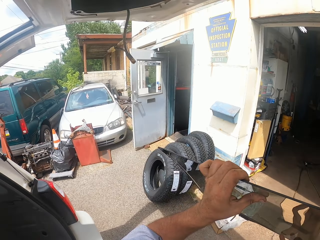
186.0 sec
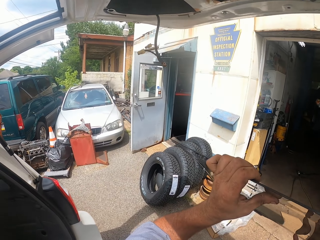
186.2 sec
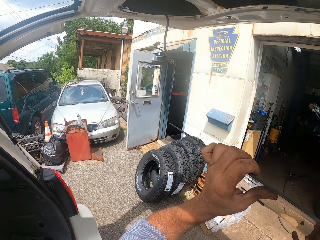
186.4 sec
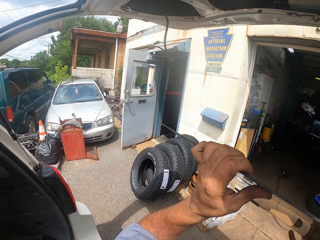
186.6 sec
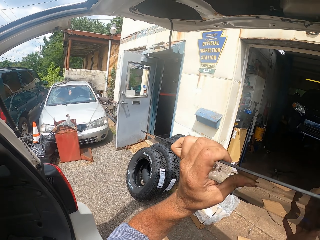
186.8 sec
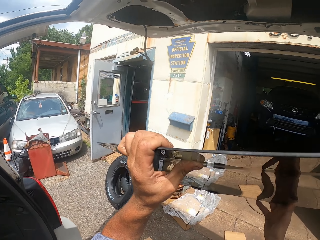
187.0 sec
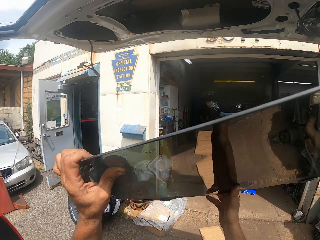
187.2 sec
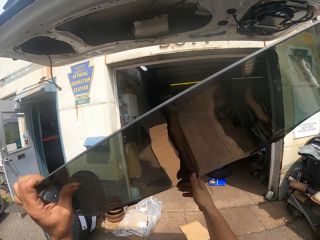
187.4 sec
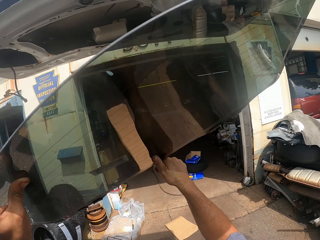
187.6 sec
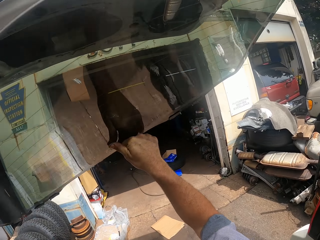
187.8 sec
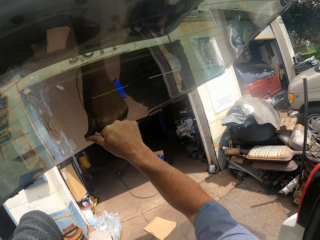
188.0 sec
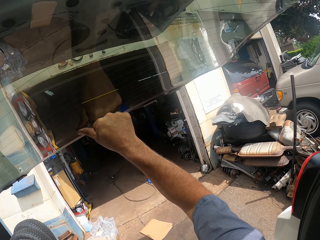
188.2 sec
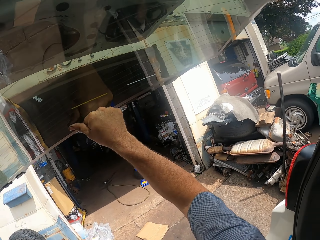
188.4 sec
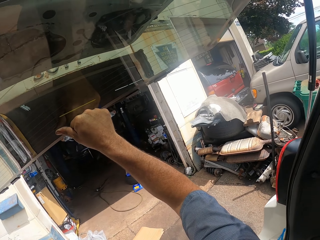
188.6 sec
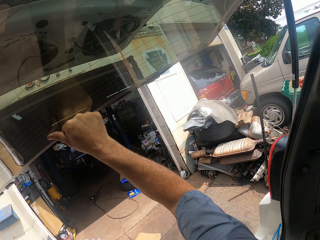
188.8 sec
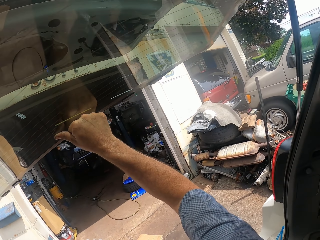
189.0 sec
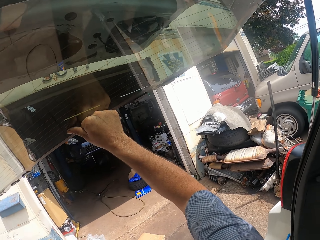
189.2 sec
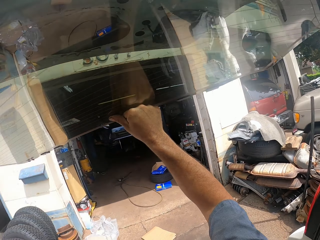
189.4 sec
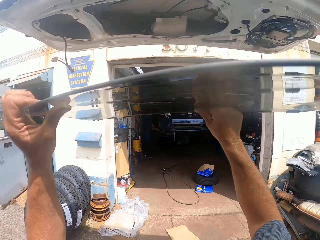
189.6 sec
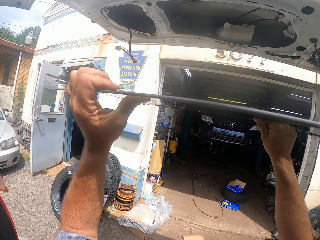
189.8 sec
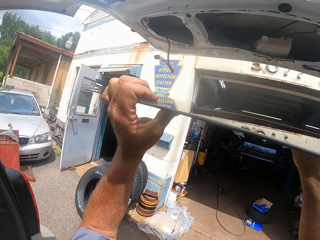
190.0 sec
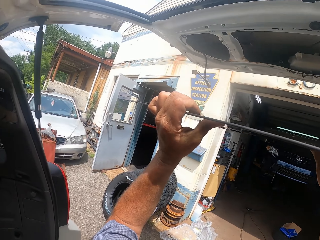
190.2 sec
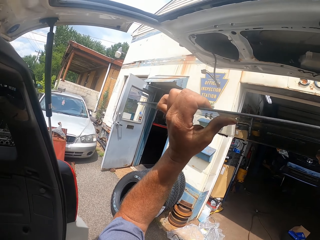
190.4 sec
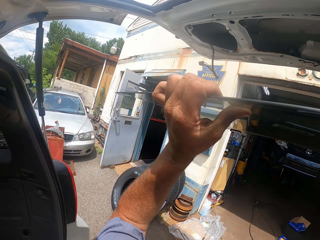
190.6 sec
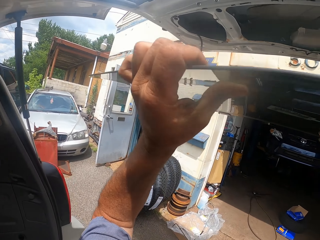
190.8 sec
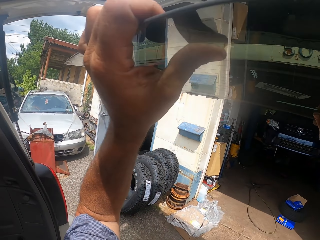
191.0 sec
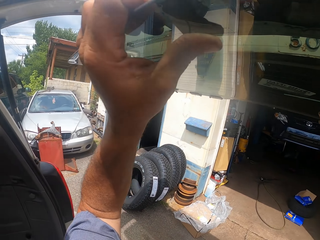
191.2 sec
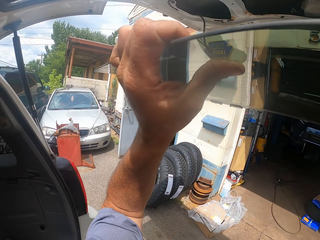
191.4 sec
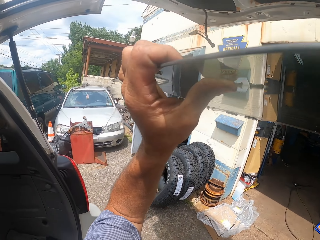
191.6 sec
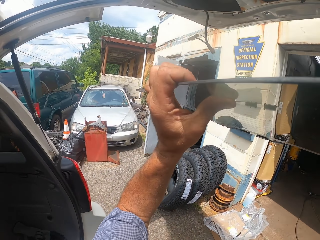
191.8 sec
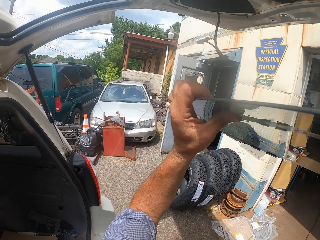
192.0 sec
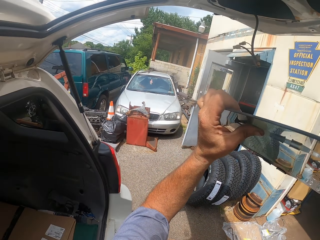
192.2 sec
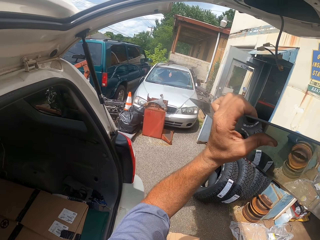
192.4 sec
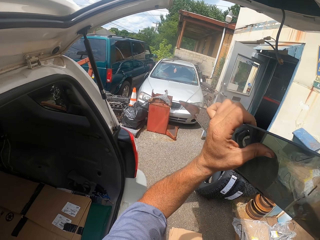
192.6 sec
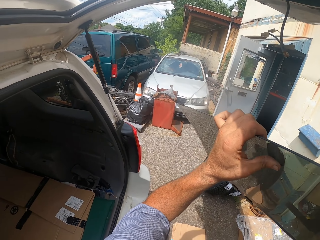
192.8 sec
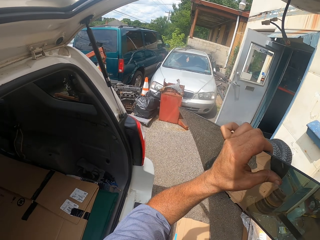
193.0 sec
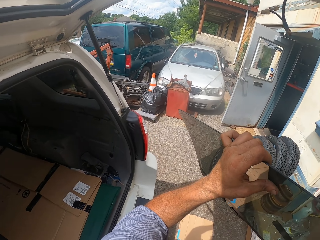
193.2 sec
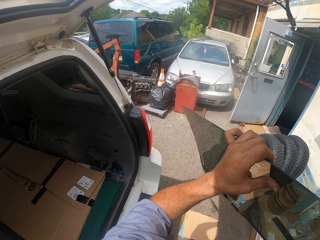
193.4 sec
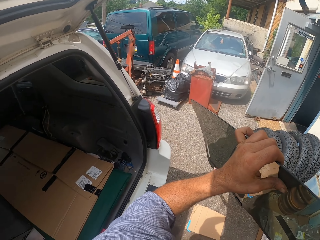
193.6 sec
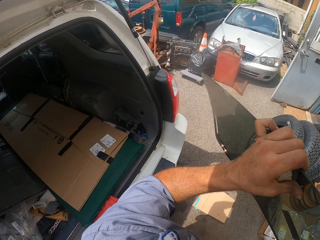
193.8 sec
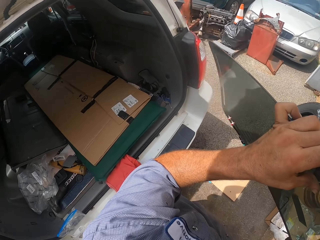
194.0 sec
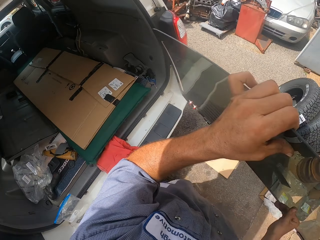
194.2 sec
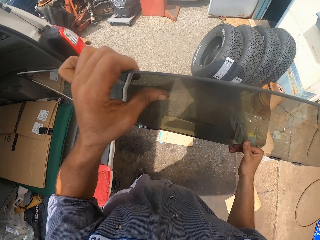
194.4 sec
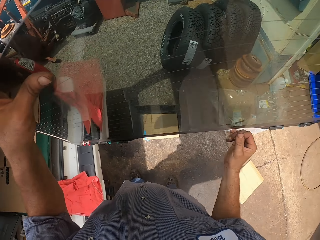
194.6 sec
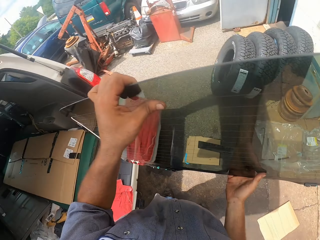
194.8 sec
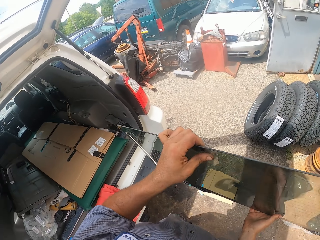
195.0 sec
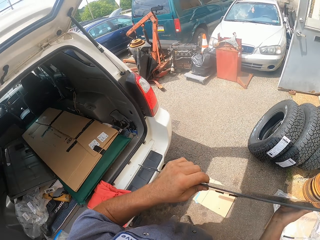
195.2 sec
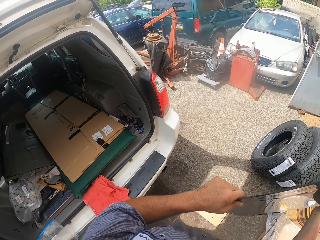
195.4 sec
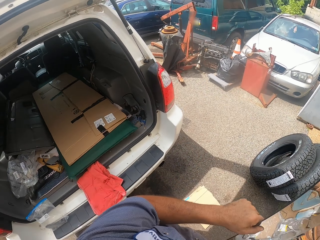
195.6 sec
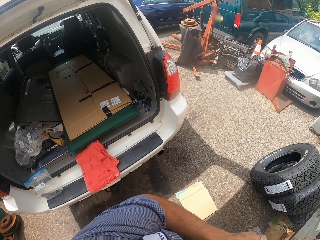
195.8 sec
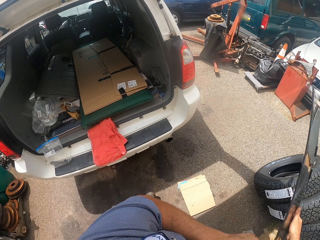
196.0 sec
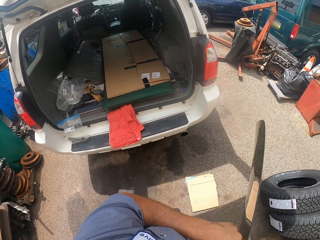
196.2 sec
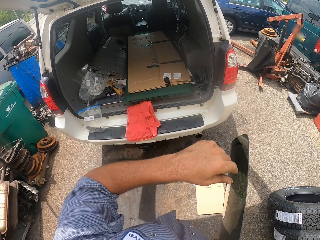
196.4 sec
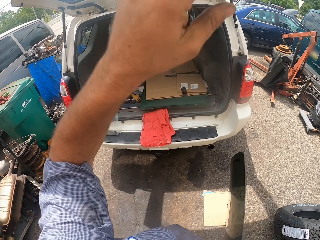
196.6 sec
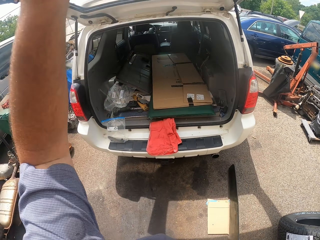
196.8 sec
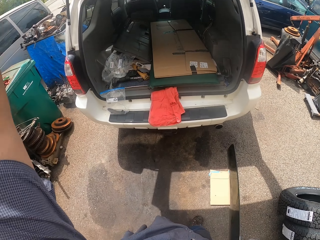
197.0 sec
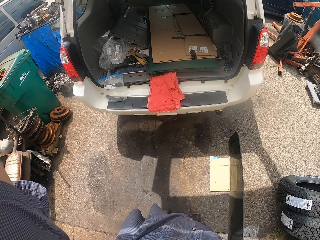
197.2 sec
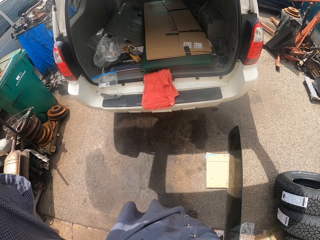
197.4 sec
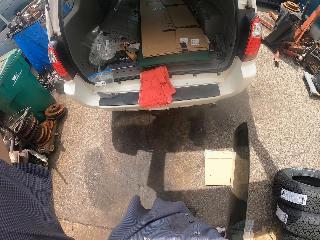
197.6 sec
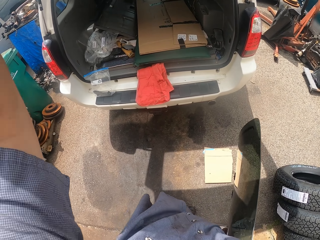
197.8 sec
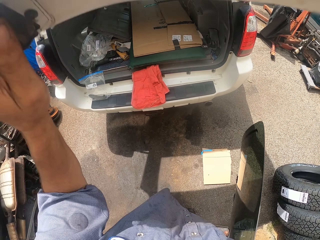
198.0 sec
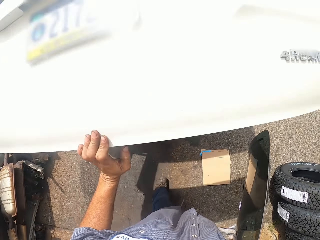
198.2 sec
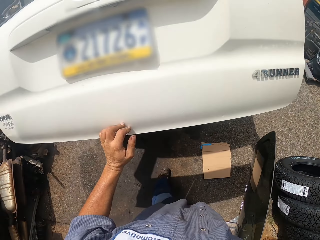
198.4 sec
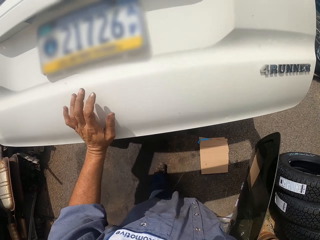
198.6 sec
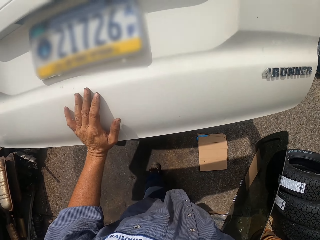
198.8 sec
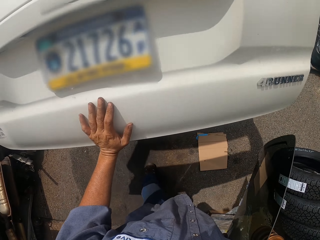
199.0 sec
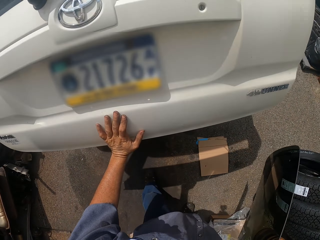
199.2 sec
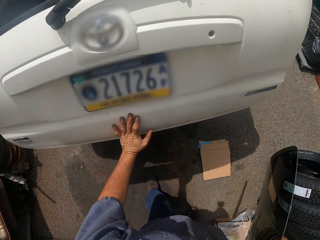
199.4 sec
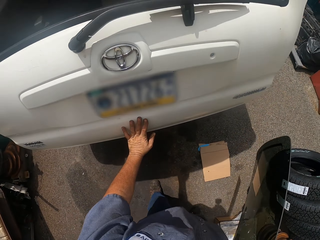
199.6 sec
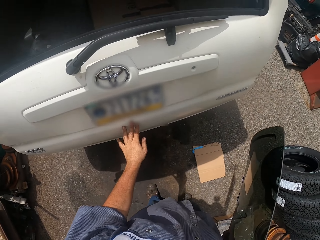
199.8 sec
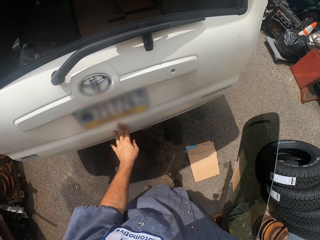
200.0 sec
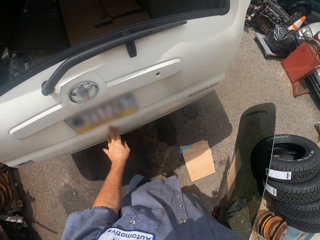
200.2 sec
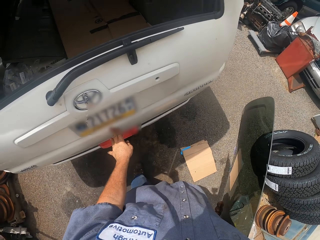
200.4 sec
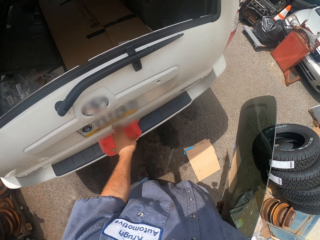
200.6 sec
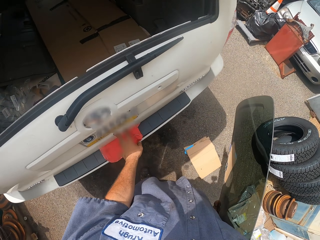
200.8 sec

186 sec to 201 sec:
The camera wearer lifts the windscreen. They lower the windscreen, turn around and lower the trunk lid.

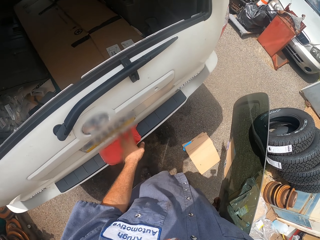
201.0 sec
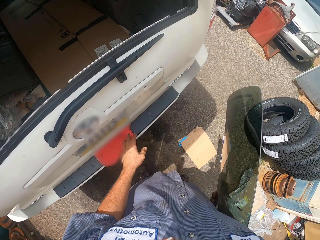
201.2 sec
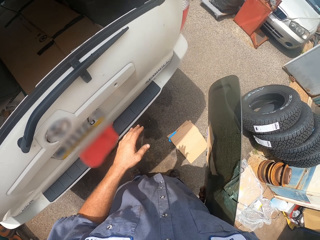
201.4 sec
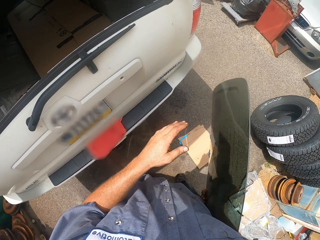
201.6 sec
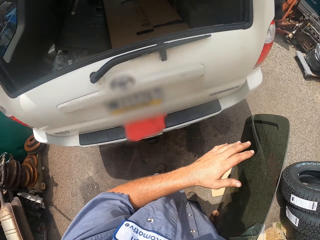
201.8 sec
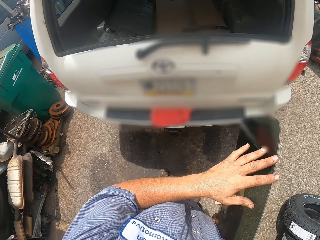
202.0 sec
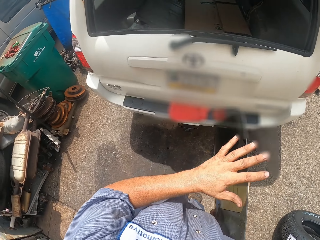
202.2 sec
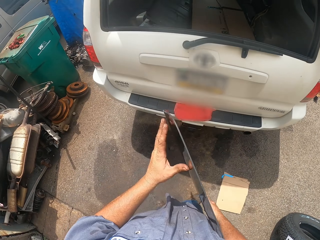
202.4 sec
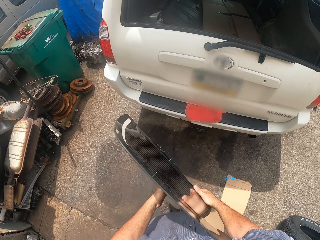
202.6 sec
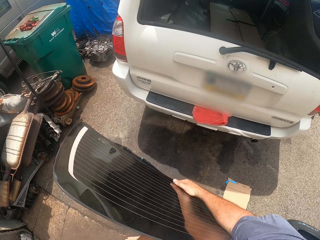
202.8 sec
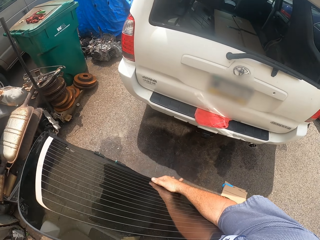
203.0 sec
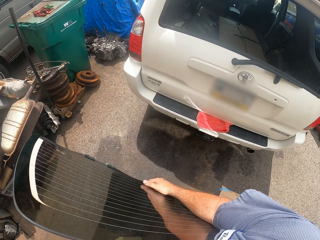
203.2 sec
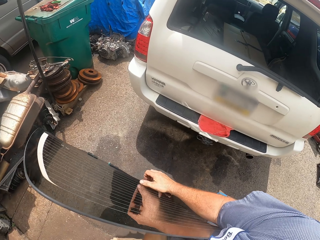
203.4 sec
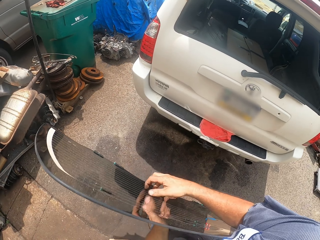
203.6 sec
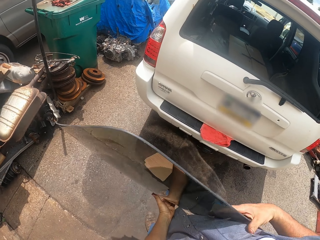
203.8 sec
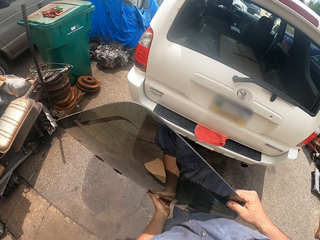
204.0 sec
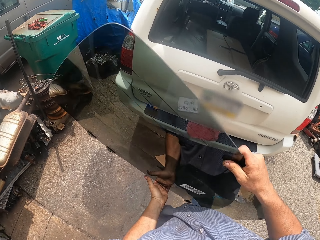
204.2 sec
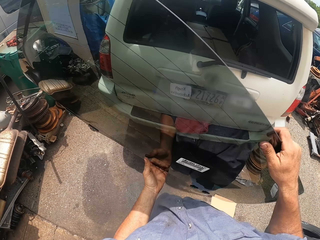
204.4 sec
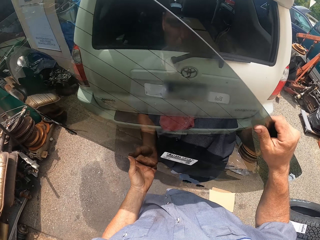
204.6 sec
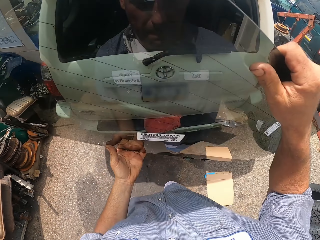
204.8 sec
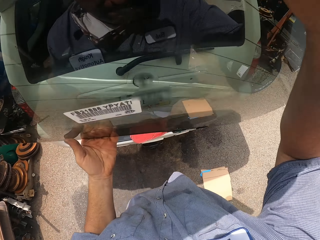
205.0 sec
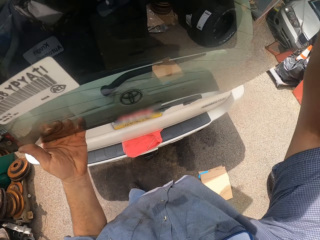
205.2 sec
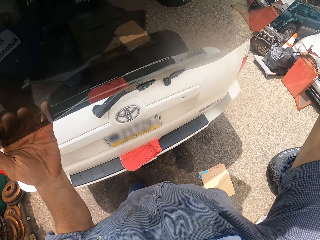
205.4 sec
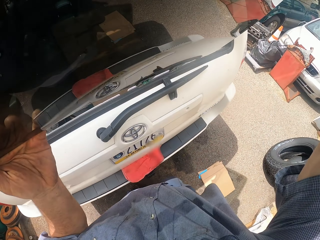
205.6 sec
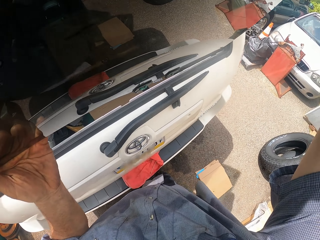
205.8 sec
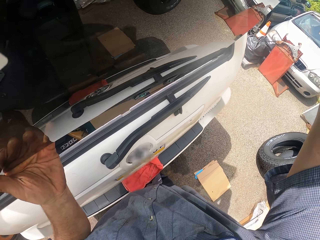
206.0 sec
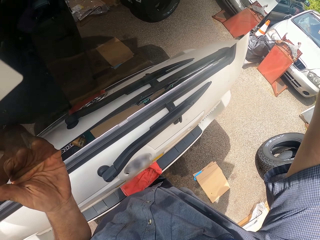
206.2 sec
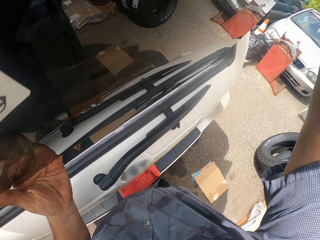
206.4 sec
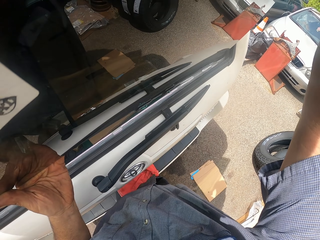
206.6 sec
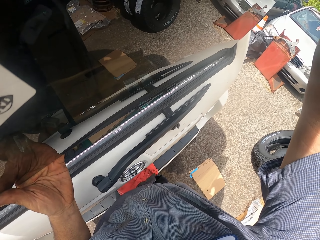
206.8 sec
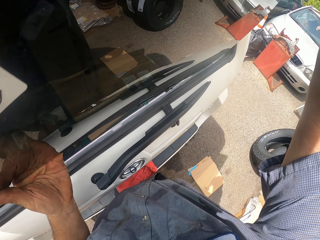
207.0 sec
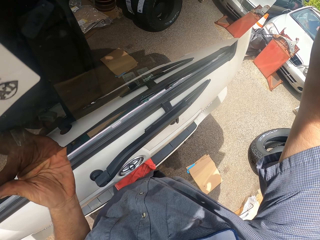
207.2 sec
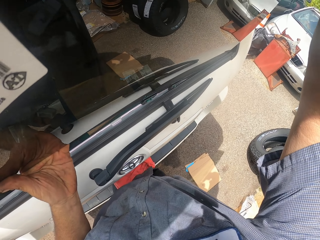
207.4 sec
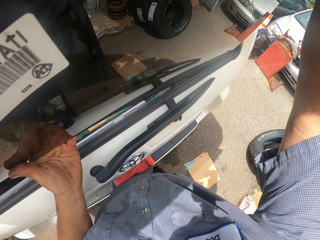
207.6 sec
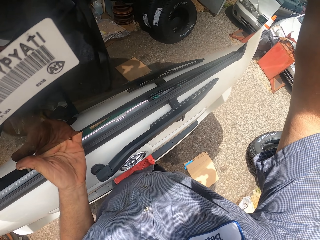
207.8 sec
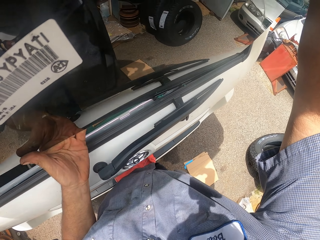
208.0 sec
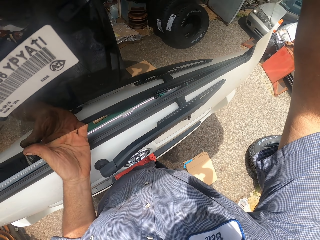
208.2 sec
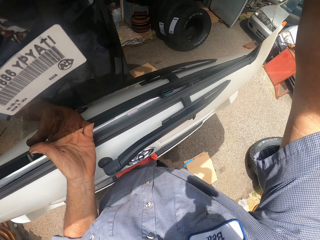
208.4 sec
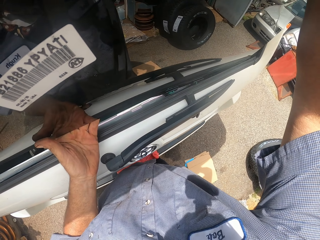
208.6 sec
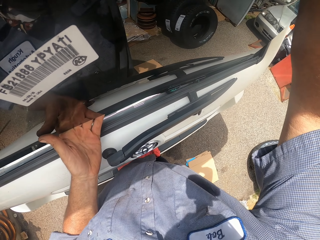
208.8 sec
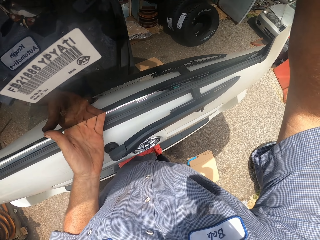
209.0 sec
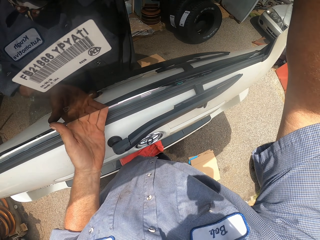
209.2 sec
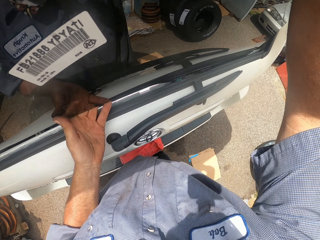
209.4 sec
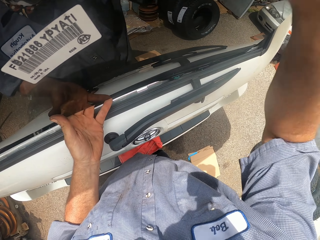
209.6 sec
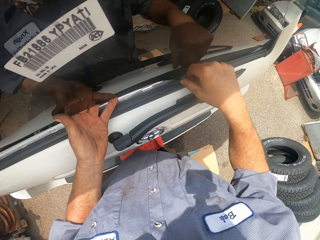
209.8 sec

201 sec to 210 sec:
The camera wearer lifts the windscreen. They place the glass on the car. They fit the windscreen.
